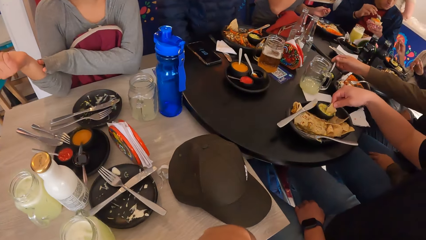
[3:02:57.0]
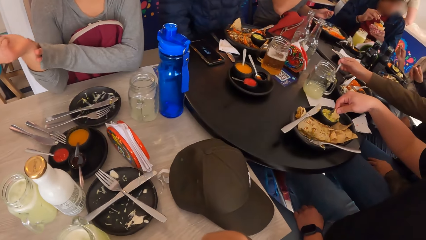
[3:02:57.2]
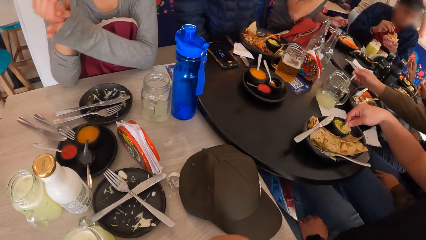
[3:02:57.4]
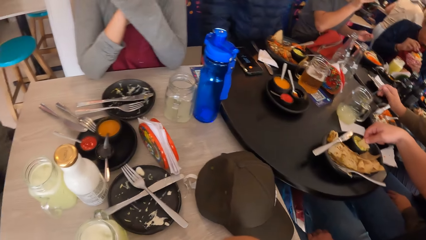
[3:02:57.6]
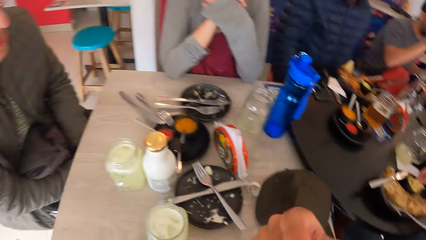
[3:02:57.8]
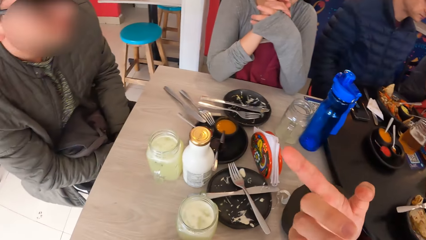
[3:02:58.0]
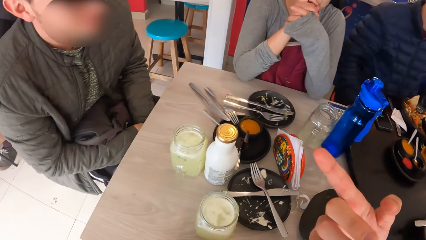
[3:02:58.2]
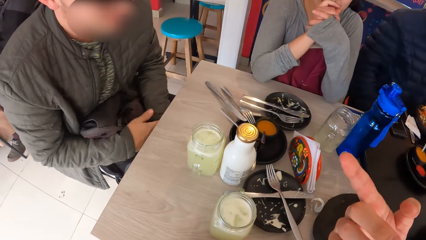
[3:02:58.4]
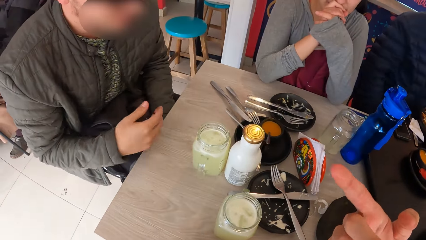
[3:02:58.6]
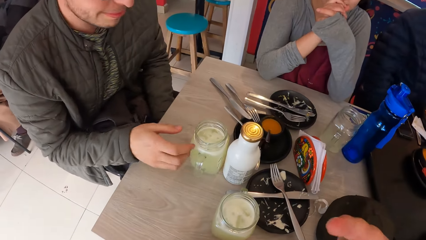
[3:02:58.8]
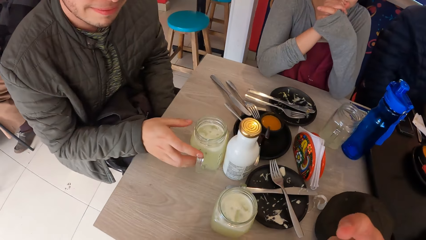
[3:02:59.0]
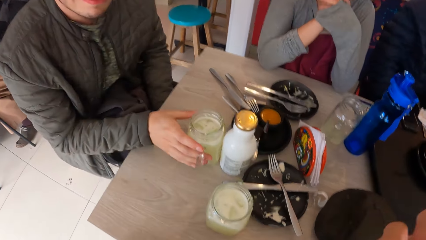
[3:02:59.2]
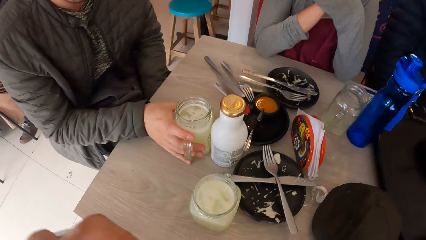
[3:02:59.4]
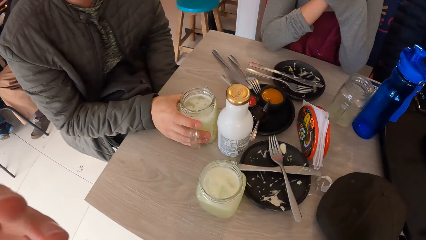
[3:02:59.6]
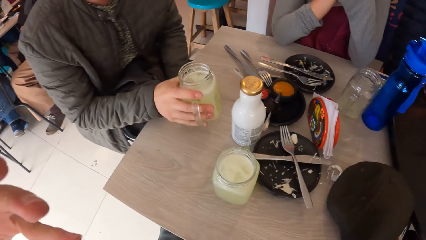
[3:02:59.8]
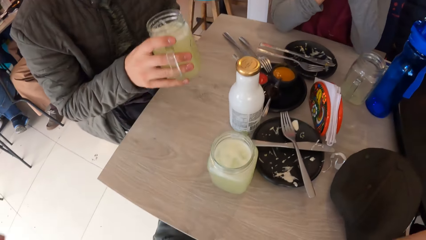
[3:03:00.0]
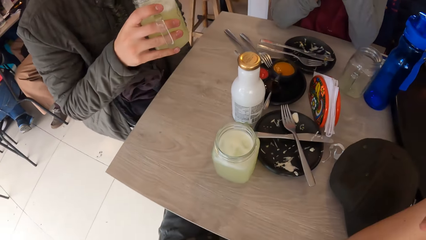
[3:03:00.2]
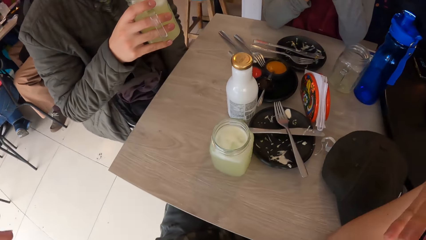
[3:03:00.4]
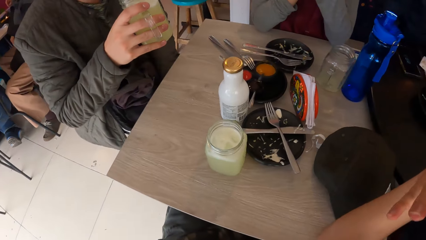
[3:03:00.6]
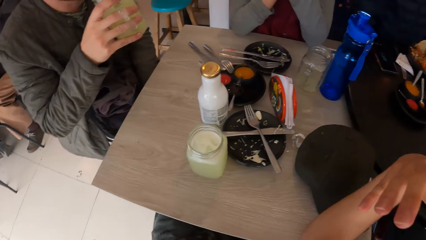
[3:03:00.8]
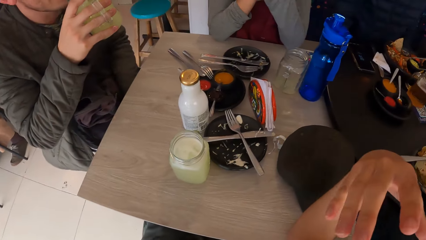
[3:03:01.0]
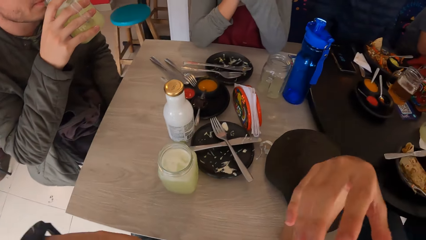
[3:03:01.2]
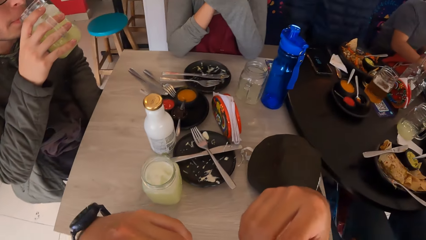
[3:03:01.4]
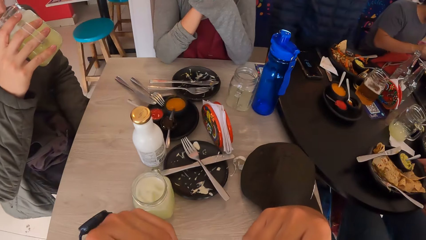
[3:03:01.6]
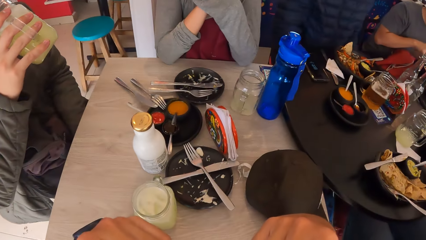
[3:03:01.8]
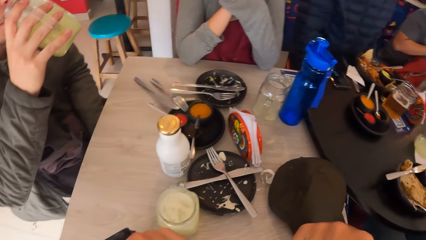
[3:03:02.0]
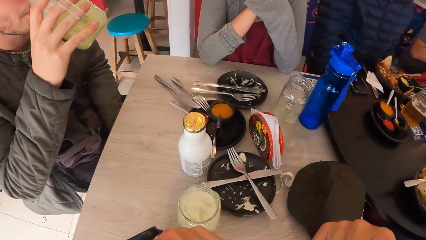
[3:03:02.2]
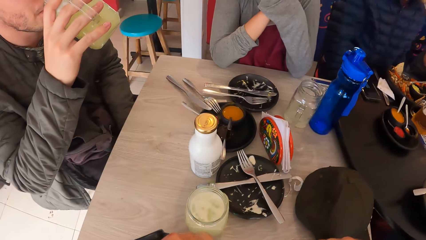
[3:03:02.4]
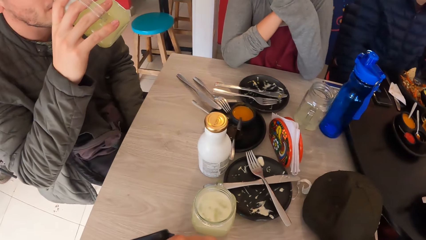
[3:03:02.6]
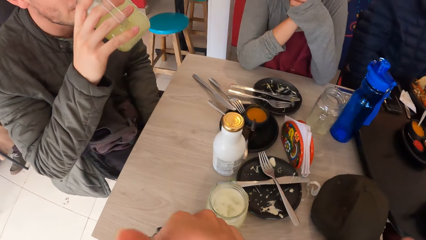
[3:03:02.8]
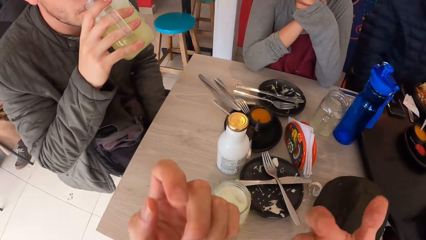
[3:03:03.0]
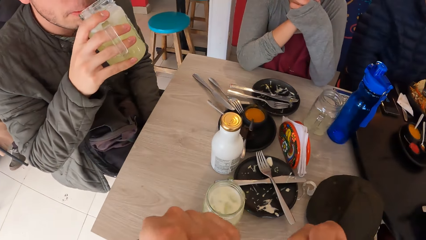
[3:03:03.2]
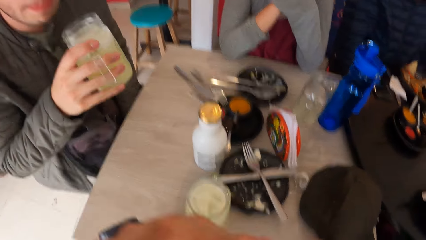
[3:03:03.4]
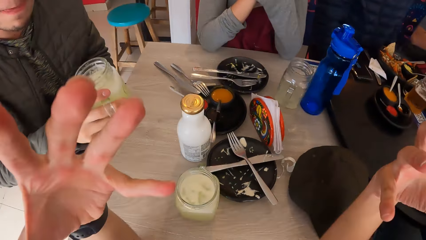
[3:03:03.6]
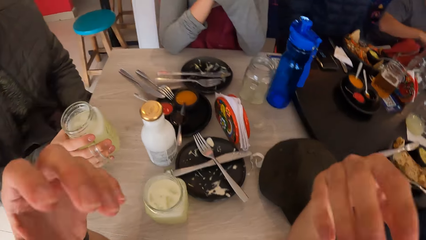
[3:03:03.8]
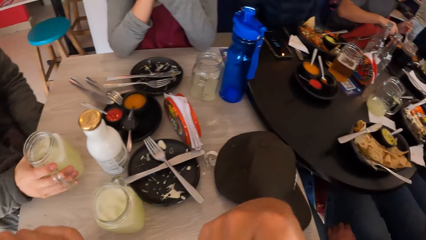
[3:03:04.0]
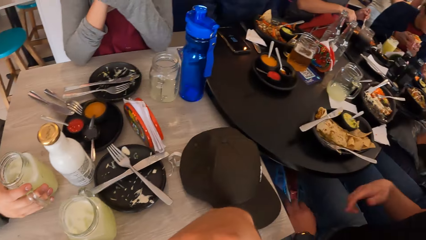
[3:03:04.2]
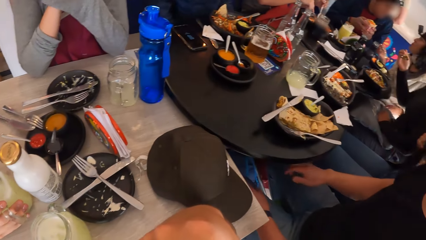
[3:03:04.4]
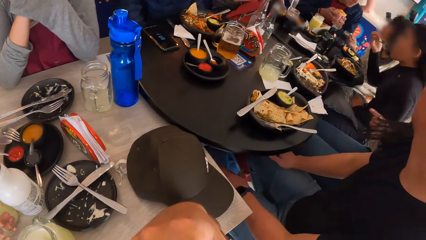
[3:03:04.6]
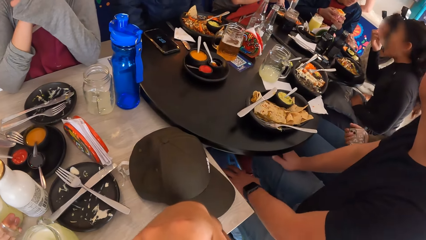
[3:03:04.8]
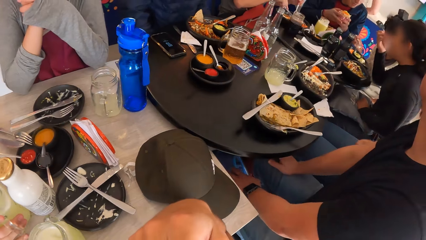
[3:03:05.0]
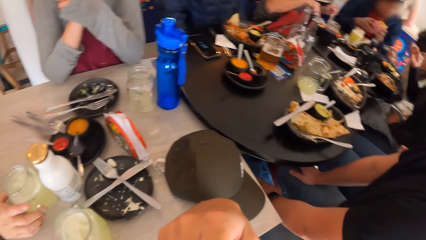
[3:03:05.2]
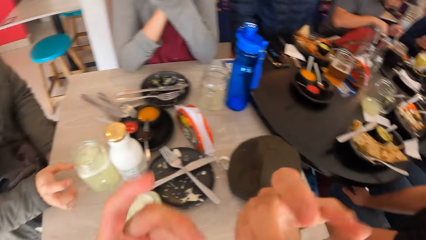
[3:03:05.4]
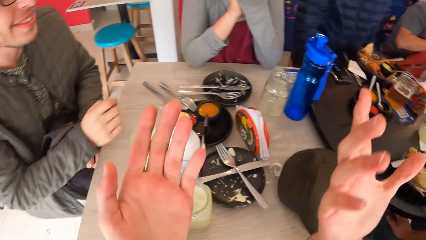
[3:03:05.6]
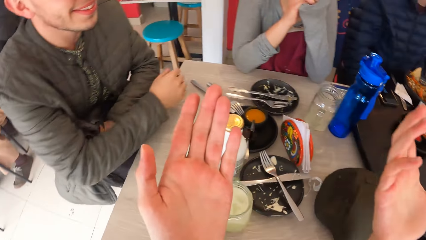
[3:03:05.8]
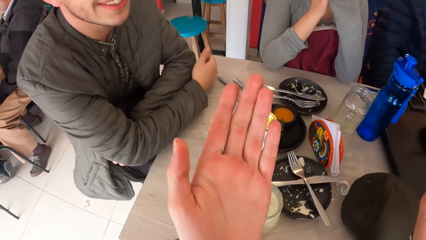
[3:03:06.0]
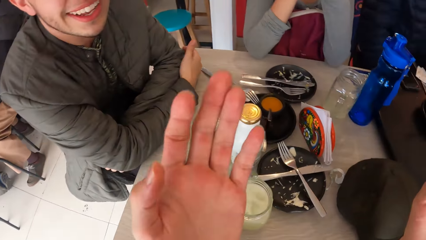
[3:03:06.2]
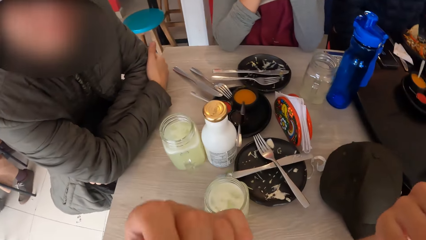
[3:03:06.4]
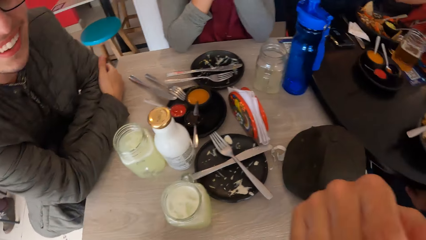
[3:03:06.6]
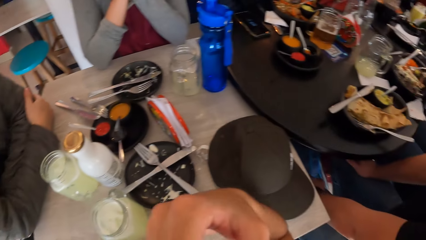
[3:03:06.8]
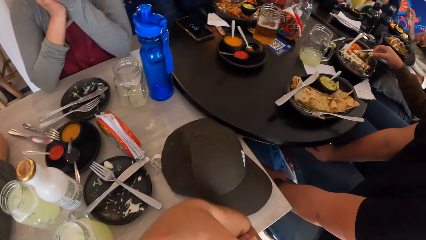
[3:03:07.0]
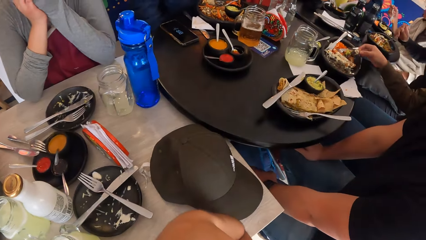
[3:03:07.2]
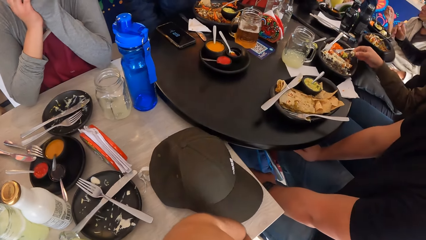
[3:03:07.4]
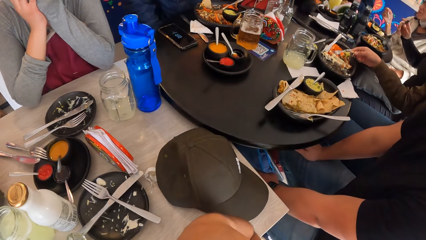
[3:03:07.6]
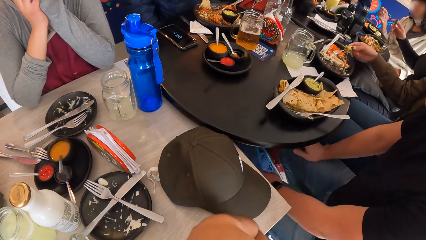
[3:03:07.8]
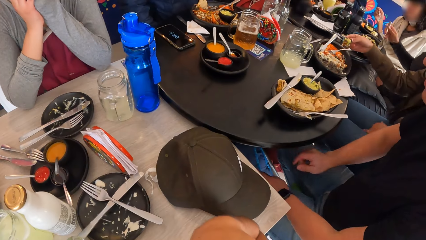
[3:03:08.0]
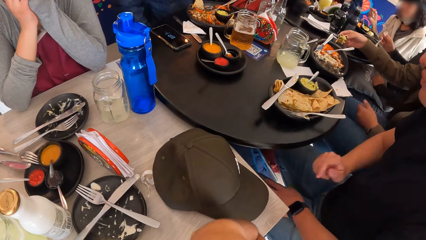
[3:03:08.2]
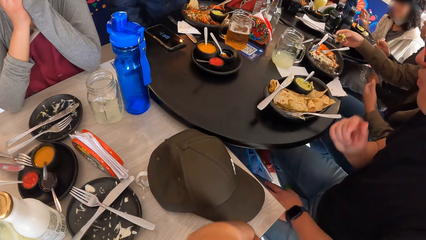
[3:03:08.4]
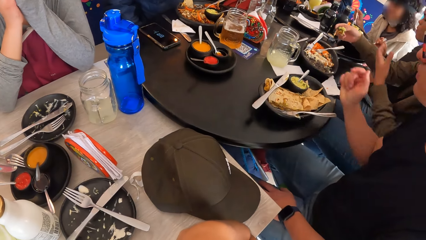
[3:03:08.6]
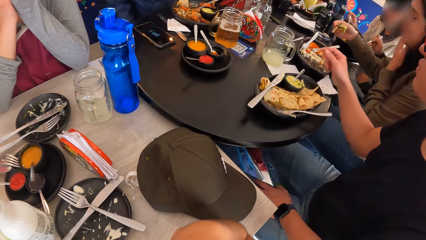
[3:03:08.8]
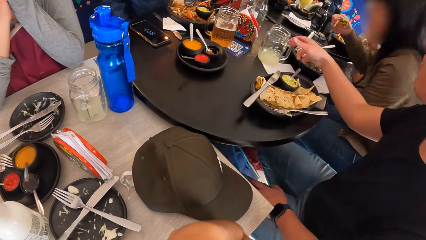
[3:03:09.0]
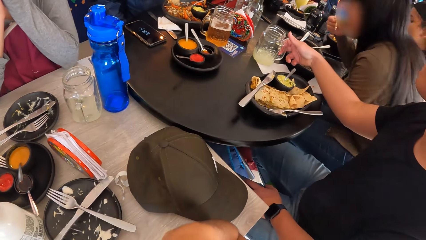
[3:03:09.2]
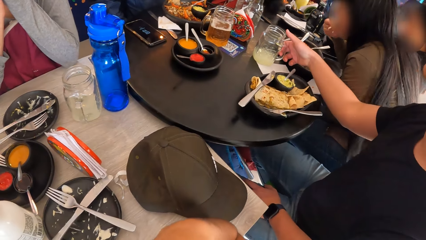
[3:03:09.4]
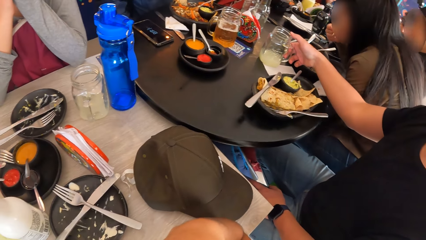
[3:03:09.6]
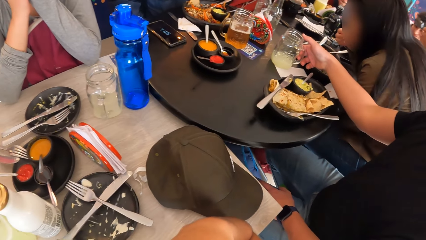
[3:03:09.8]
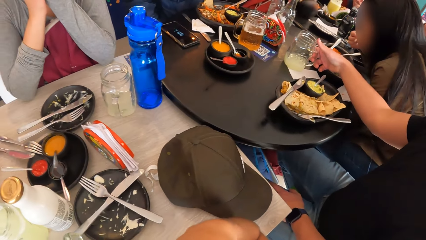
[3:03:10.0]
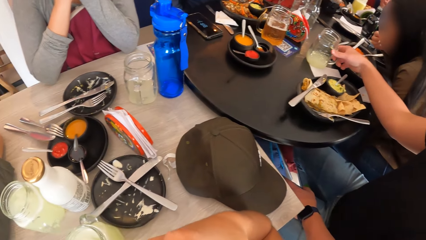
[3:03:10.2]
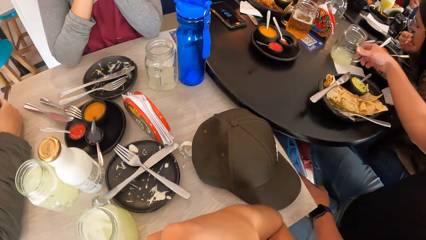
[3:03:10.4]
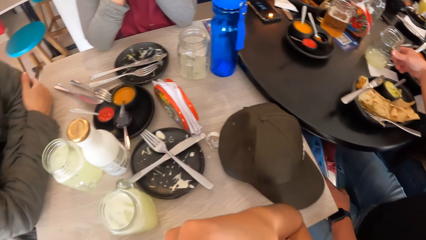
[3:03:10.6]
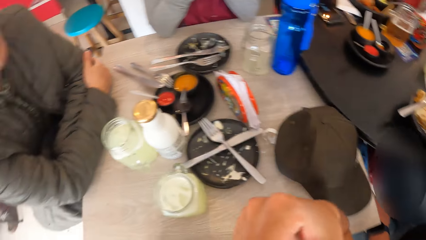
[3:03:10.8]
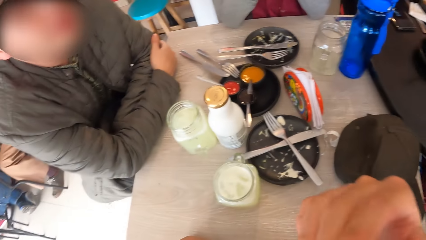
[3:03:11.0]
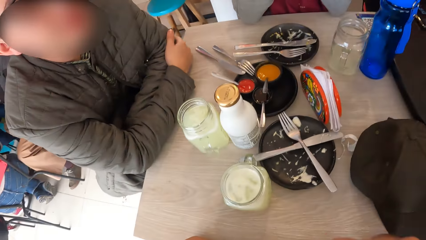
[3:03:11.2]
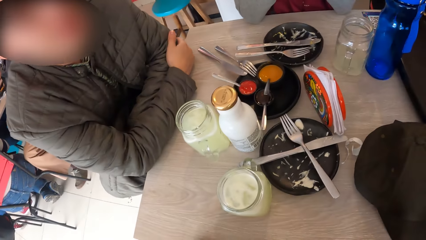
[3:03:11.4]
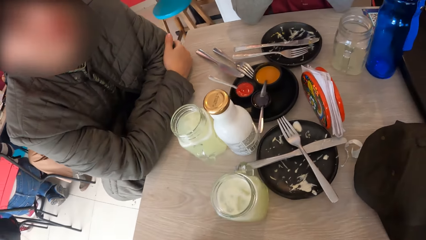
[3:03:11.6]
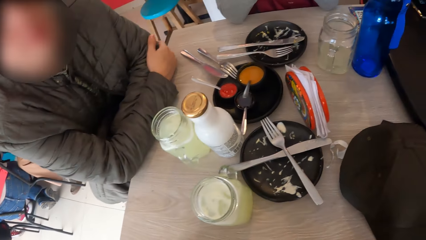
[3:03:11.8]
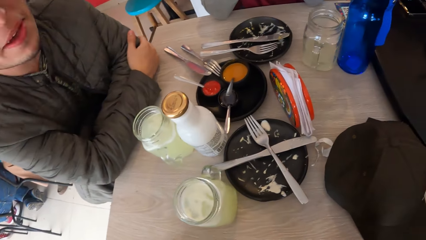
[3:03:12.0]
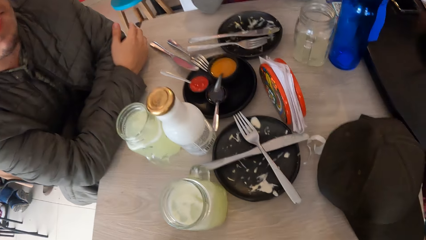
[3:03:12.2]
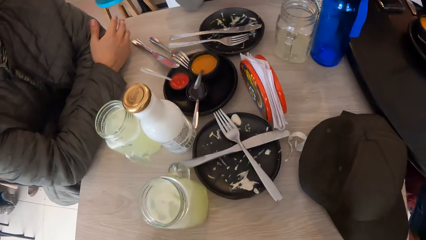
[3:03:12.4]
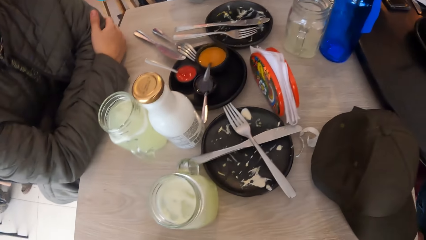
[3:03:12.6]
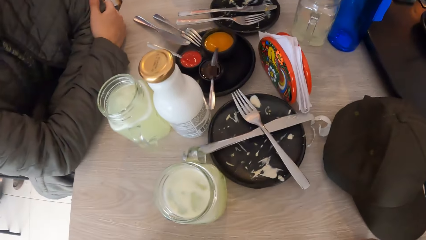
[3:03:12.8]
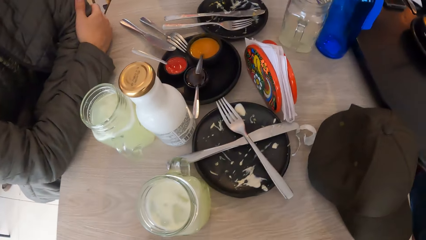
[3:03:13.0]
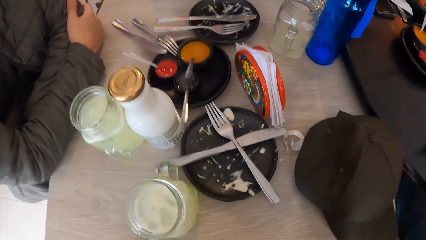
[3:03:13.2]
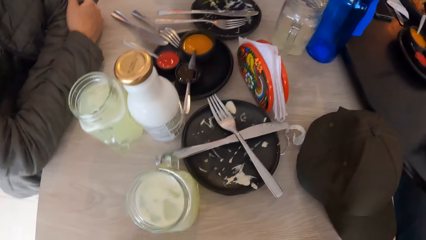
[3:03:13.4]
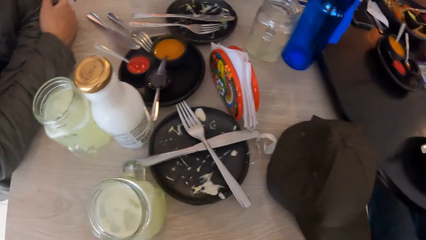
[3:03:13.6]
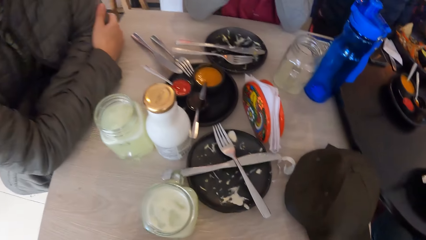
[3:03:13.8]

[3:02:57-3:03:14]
The man picks the glass from the table with his right hand. A woman picks a cup on the table and drinks something in the cup. The man drinks from the glass in his right hand and drops the glass in his right hand on the table. The woman puts the cup on the table. The man sits on the chair on the floor. The woman sits on the chair on the floor. The camera wearer sits on the chair on the floor. The woman eats from a plate on the table with her right hand.
